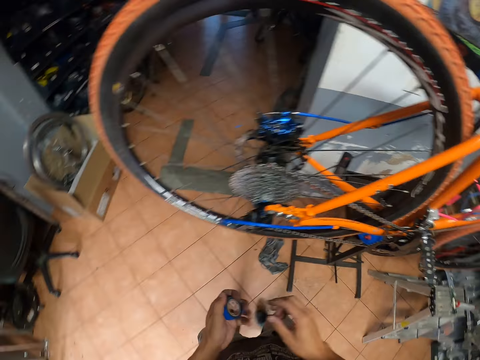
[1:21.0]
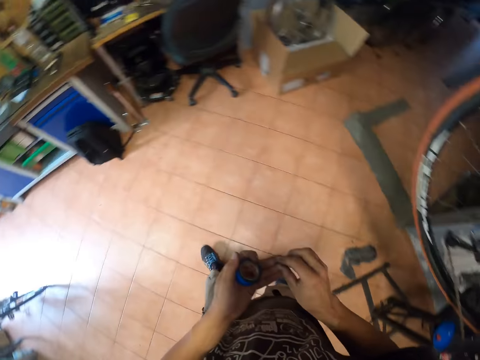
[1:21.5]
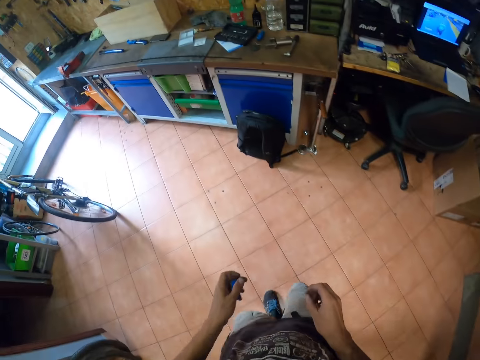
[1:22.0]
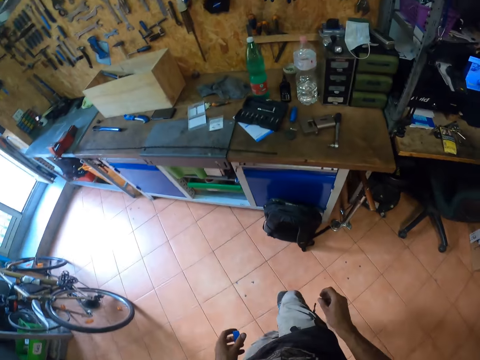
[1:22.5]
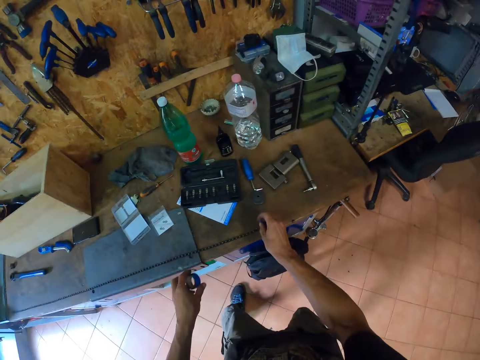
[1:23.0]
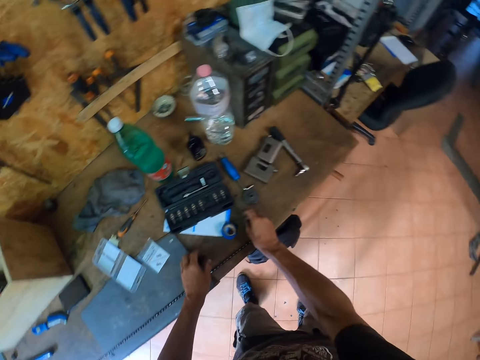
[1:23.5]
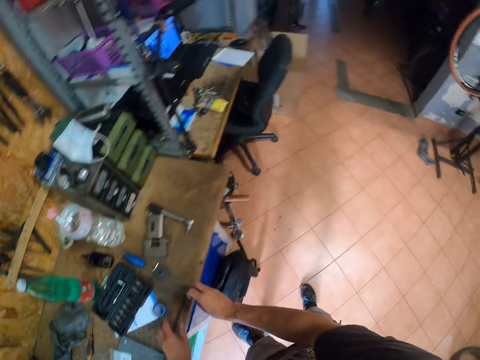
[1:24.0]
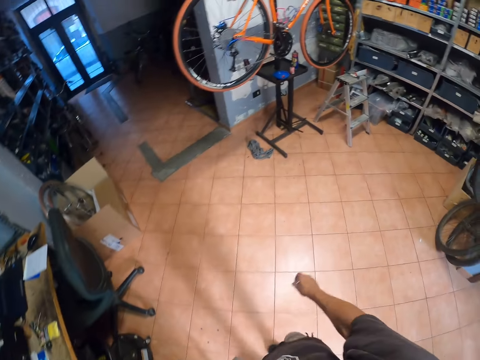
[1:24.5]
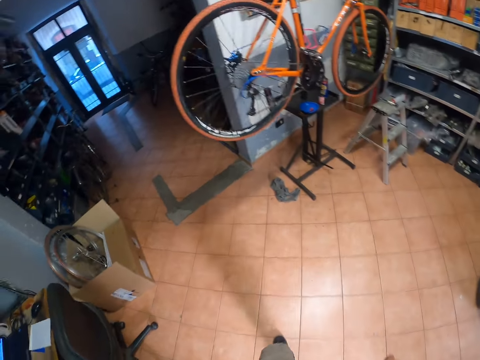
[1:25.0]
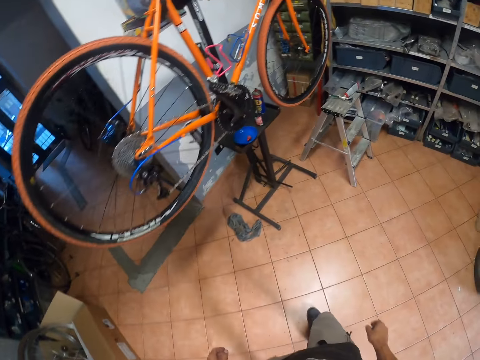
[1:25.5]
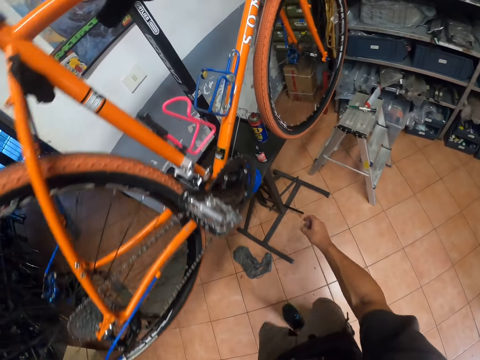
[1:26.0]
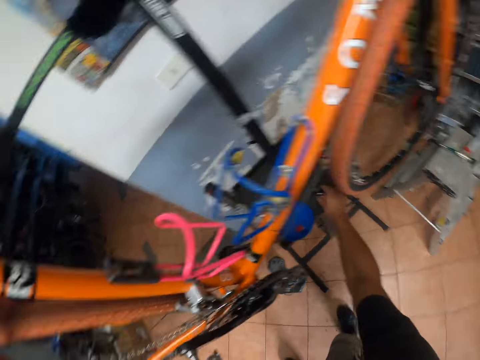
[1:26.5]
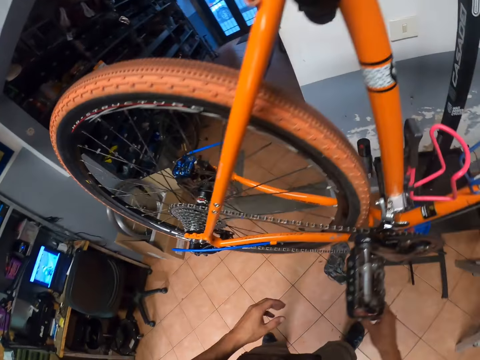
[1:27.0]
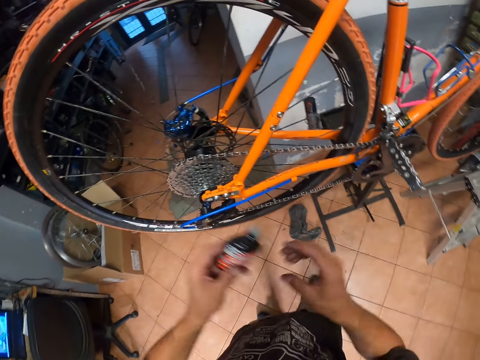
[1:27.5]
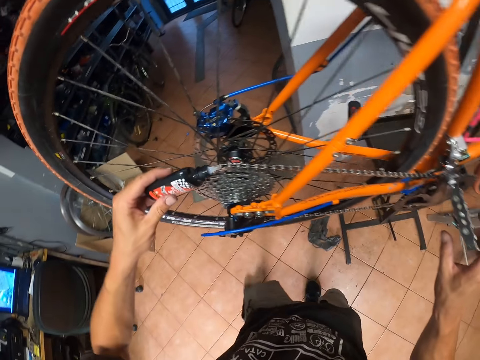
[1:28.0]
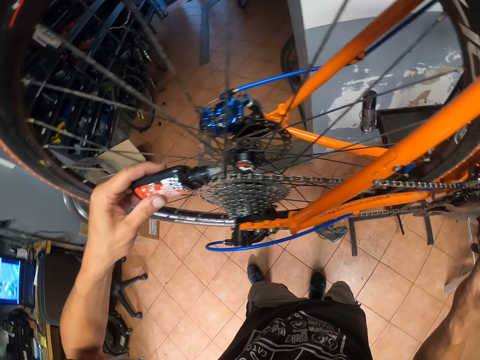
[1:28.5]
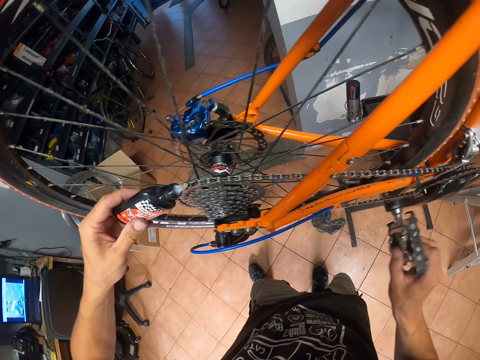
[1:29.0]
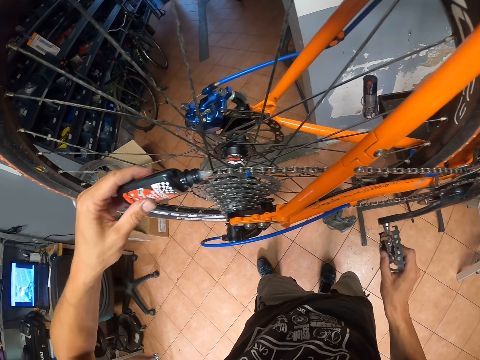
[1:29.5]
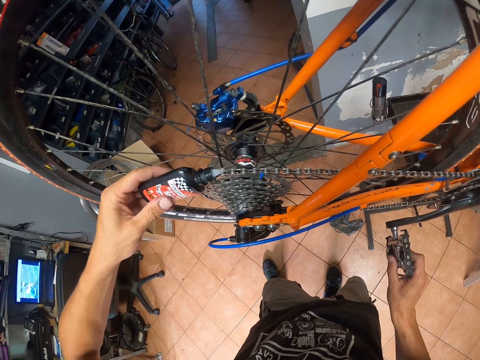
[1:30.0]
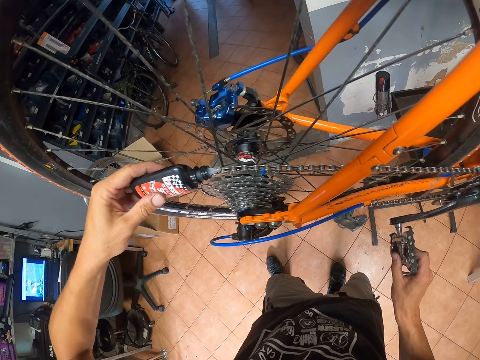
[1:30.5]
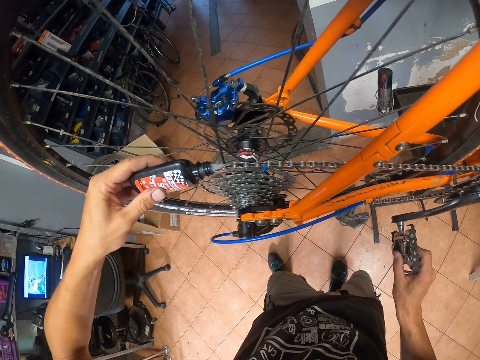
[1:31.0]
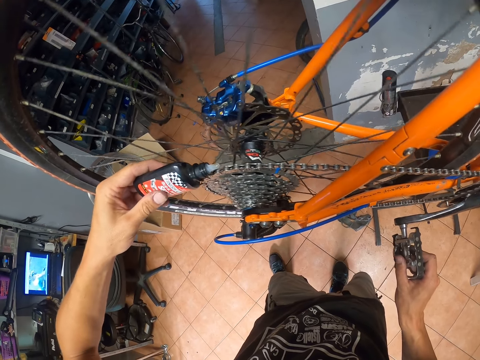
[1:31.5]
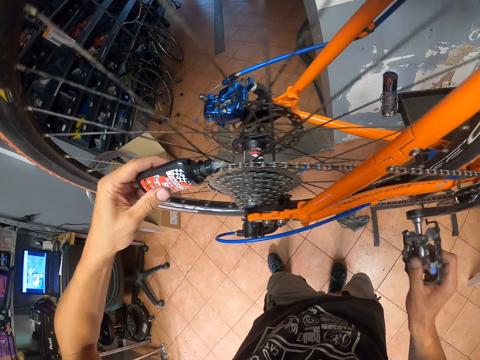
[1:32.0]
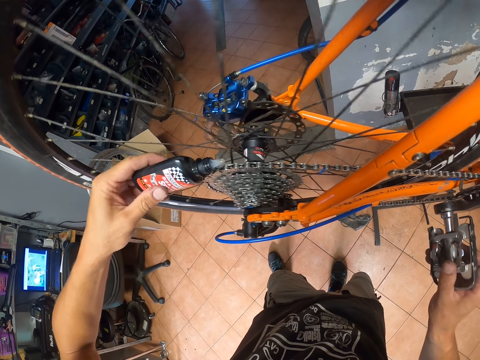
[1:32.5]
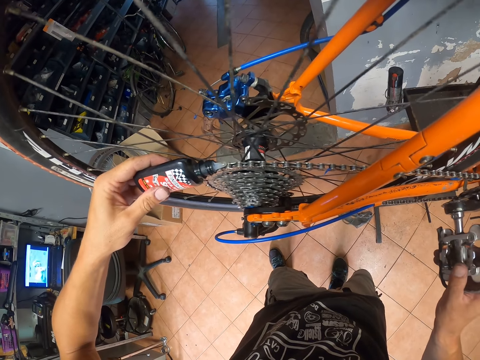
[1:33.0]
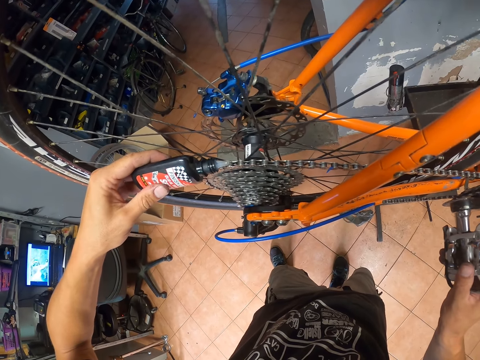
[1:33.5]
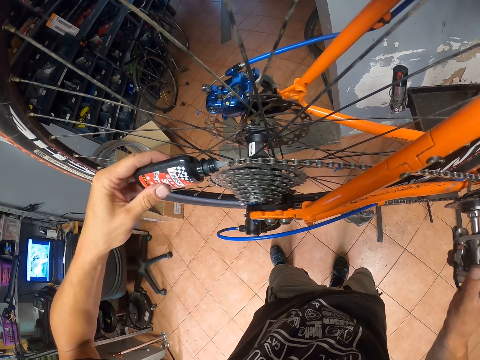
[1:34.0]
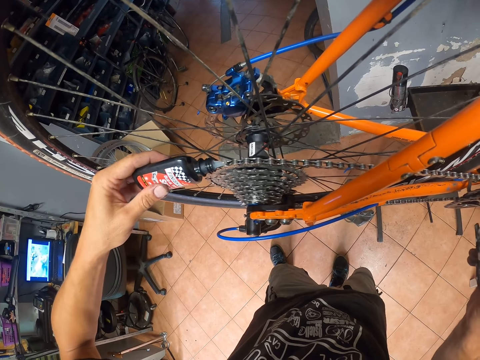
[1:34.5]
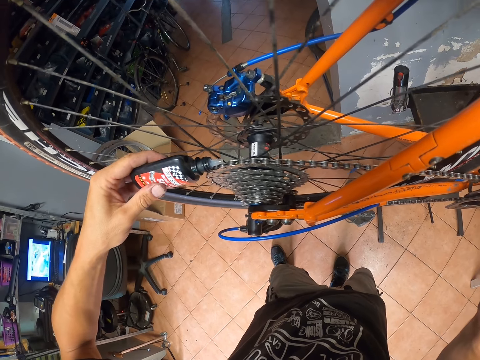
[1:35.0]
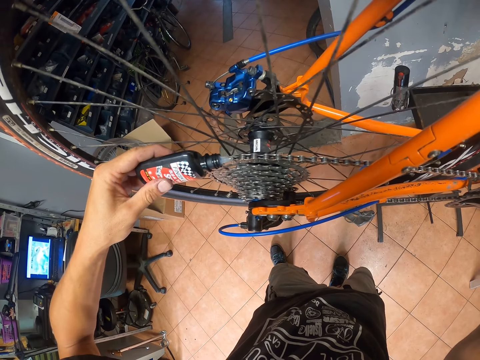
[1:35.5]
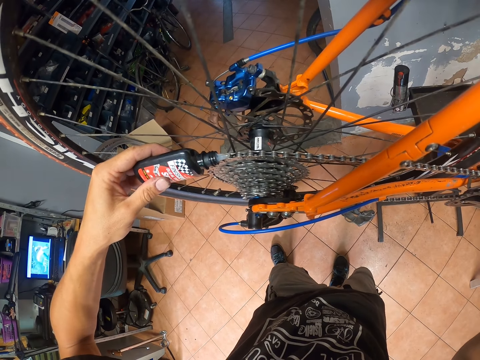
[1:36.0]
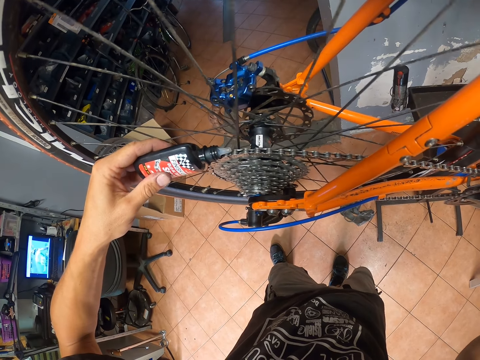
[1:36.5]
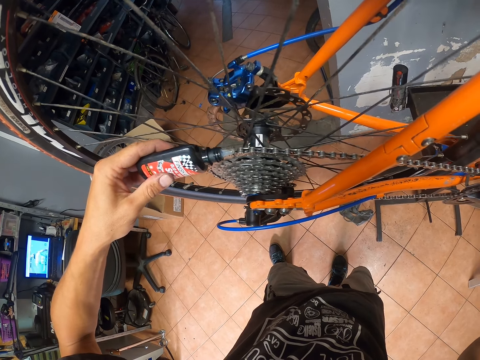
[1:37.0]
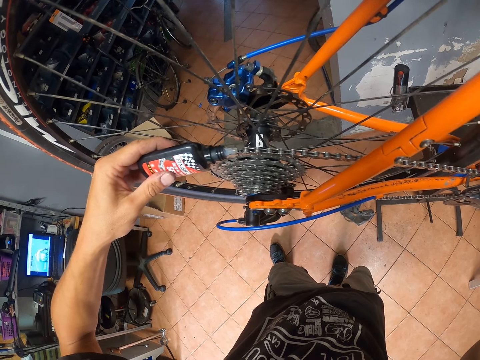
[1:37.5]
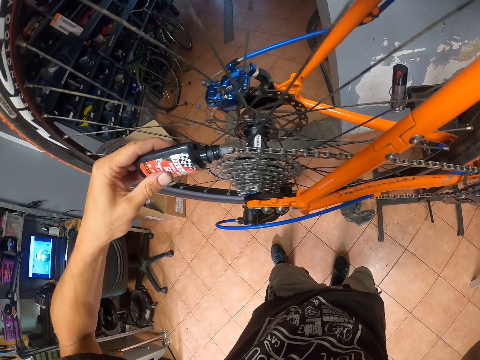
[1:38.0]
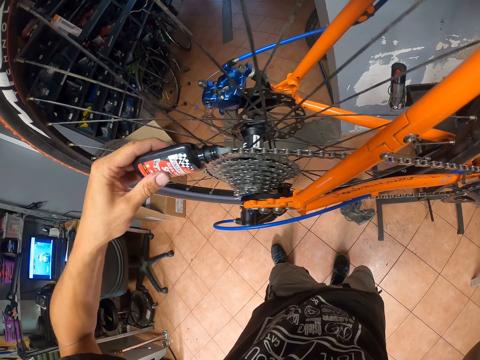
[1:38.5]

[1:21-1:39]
The camera wearer walks in the room. He returns the rubber tape to the desk. He walks in the room. He carries the bottle of lubricant from the platform. He holds the pedal. He applies the lubricant on the roller chain with his left hand. He rolls the roller chain with his right hand.

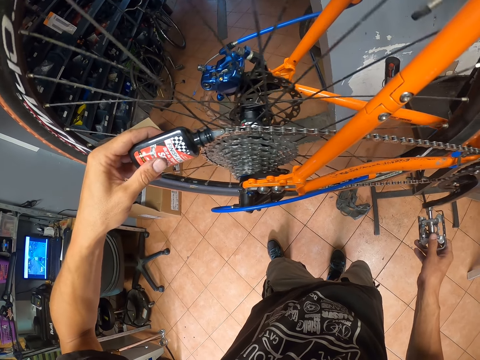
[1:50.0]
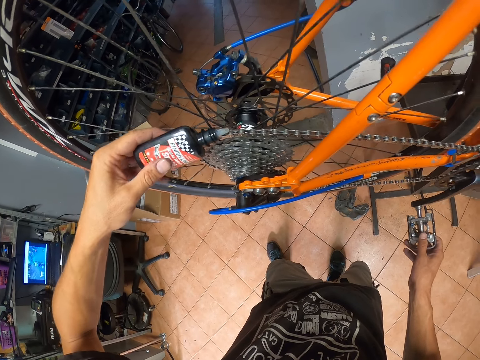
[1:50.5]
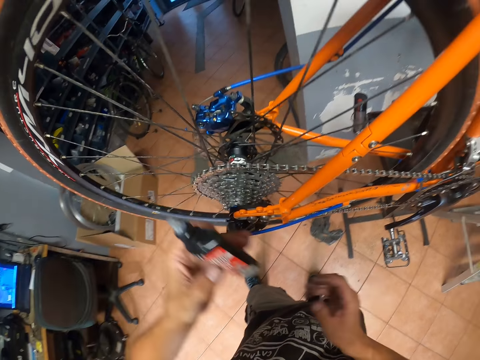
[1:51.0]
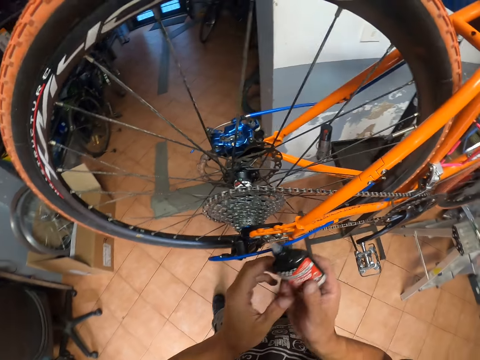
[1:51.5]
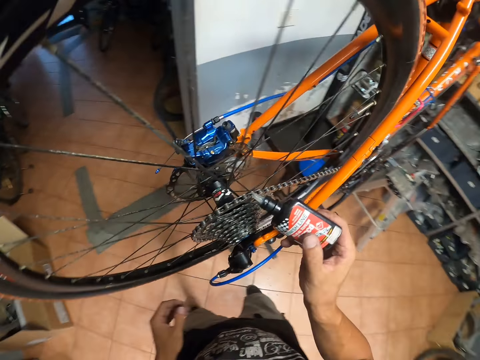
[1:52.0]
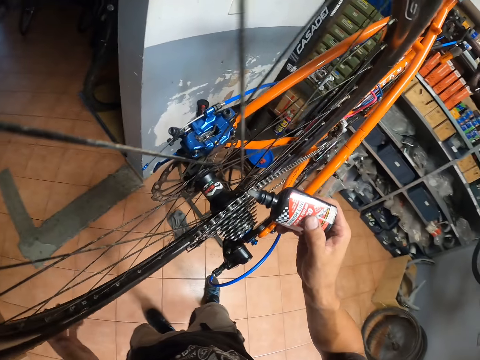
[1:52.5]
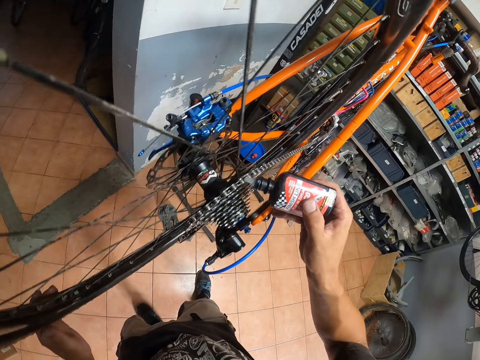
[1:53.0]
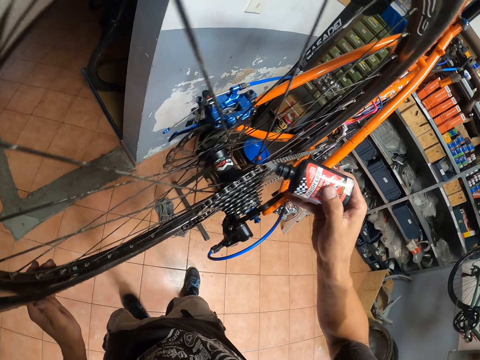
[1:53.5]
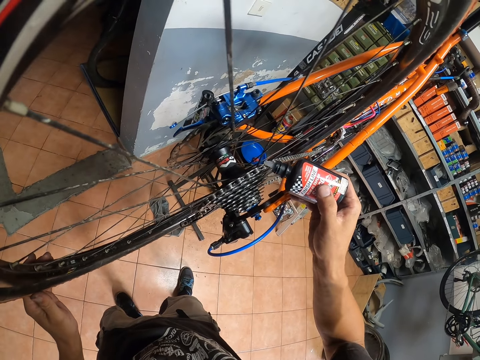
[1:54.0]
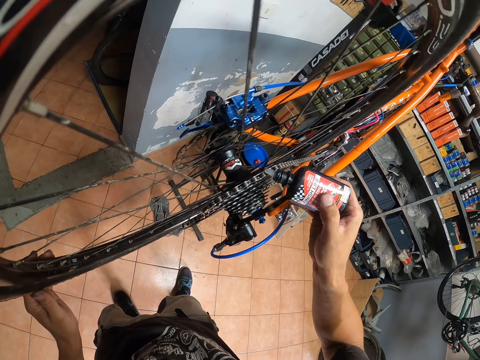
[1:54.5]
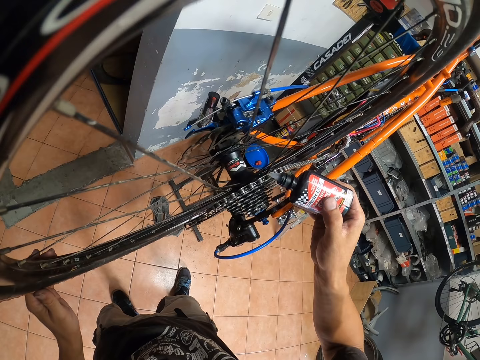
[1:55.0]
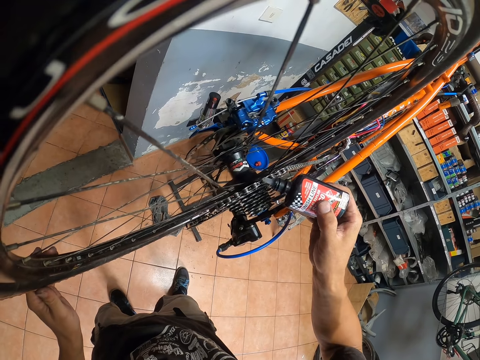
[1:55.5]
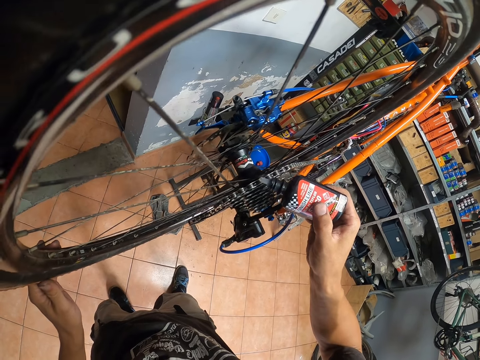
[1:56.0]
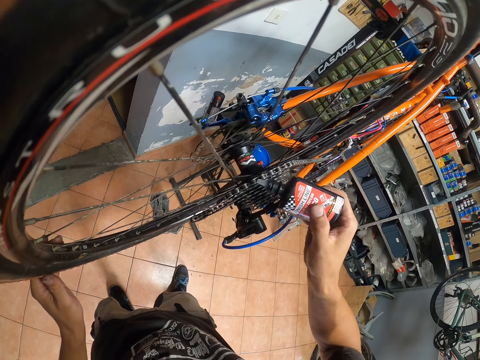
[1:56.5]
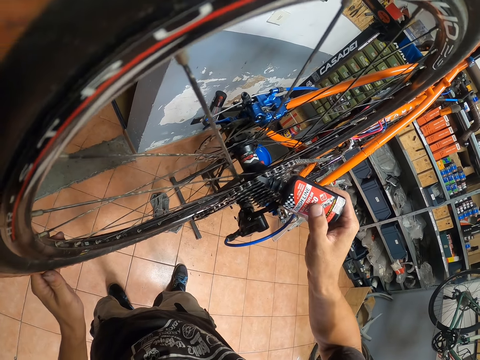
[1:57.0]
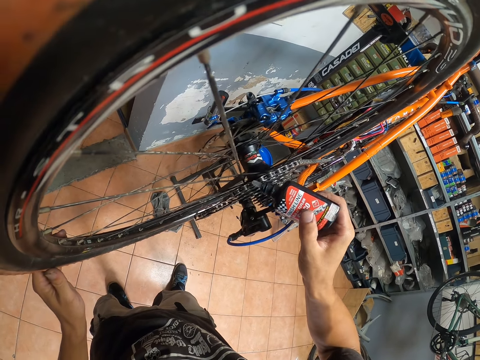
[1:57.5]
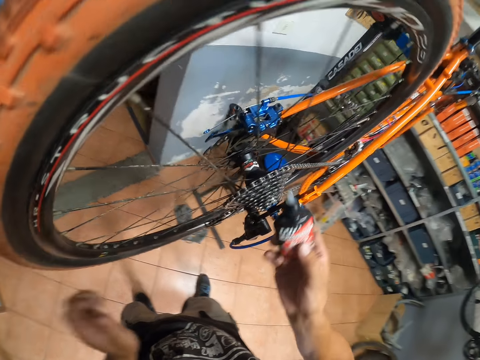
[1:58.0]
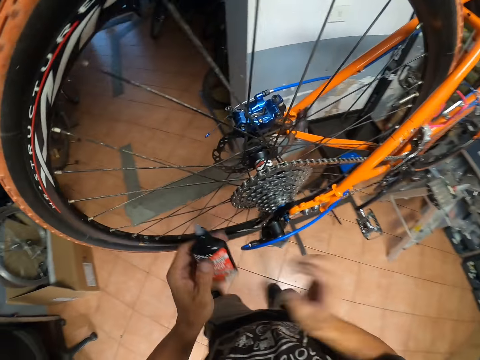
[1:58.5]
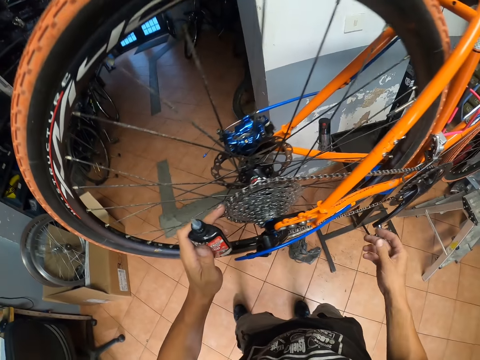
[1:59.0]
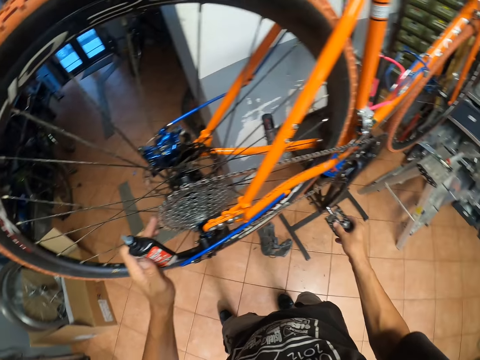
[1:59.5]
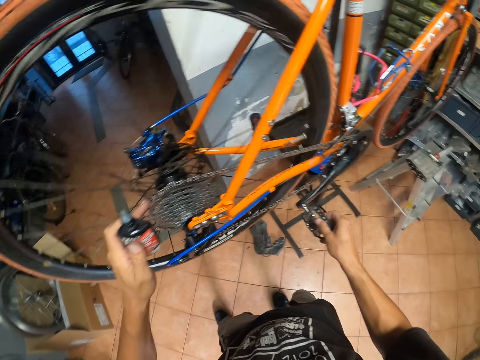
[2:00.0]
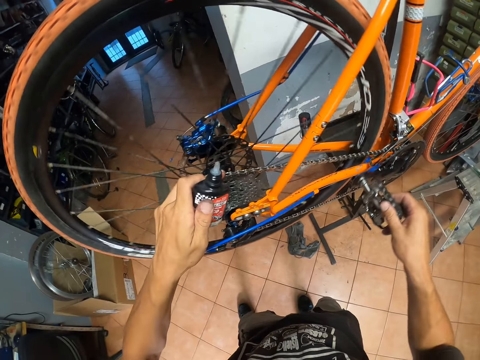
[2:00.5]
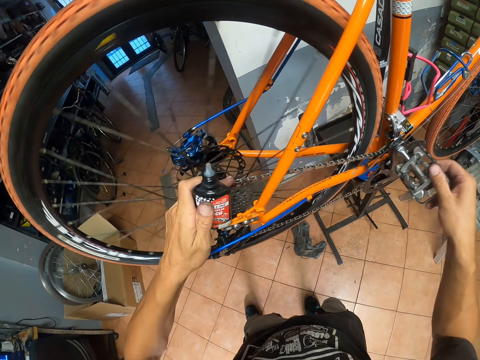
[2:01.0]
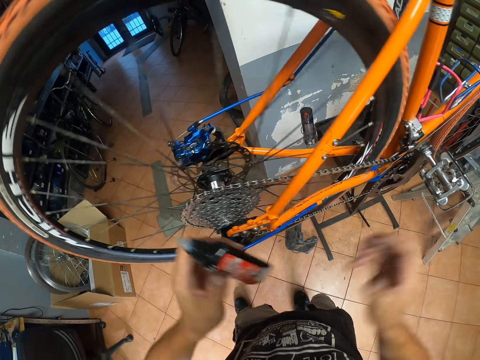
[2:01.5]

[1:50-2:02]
The camera wearer releases the pedal. He transfers the bottle of lubricant to his right hand. He applies lubricant on the bicycle chain. He transfers the bottle of lubricant to his left hand. He turns the pedal around. He rolls the roller chain with his right hand.
